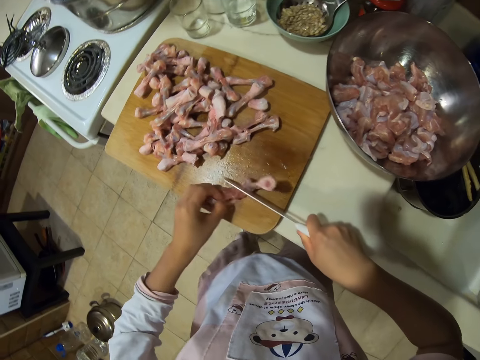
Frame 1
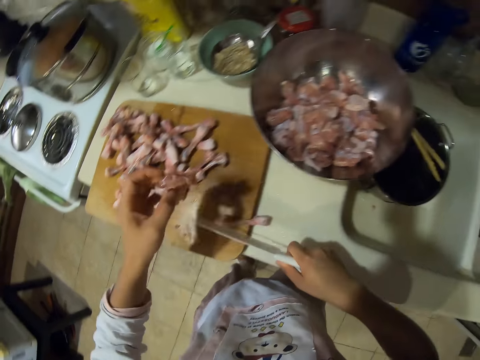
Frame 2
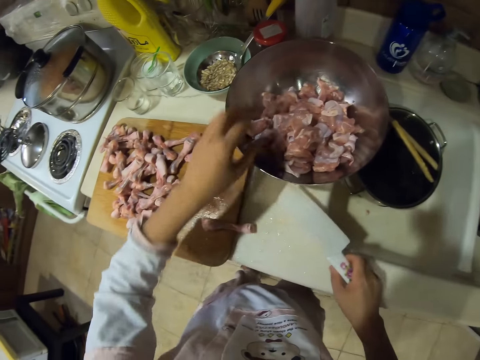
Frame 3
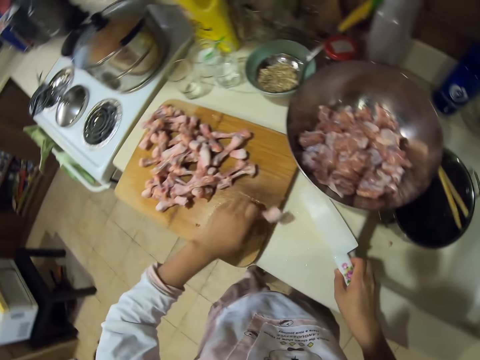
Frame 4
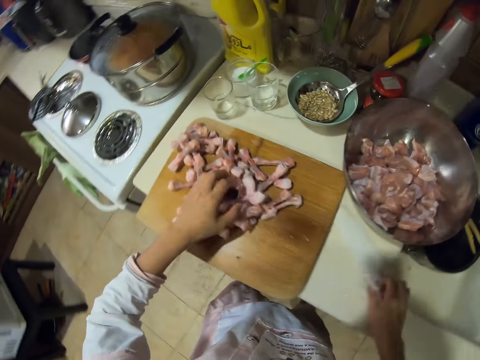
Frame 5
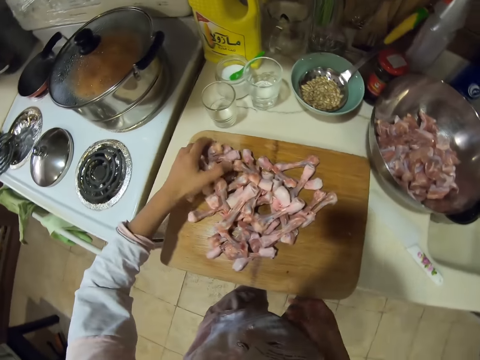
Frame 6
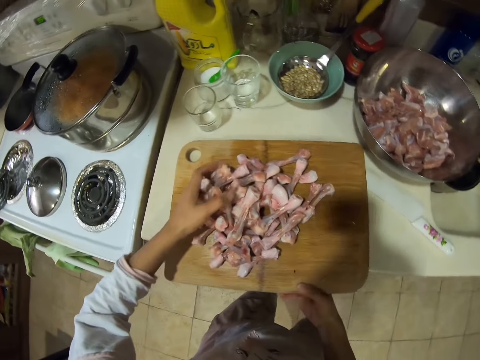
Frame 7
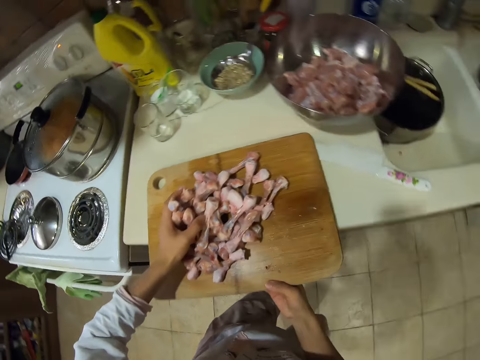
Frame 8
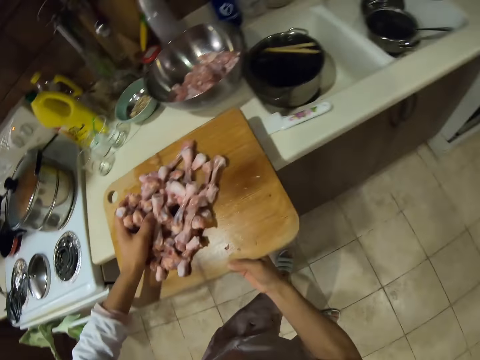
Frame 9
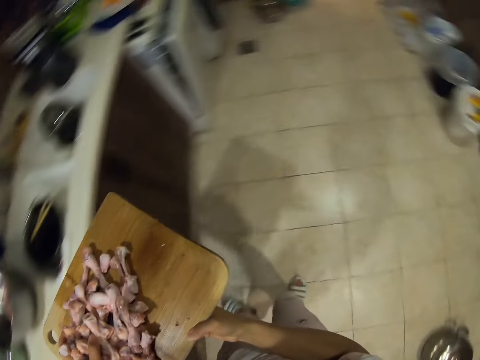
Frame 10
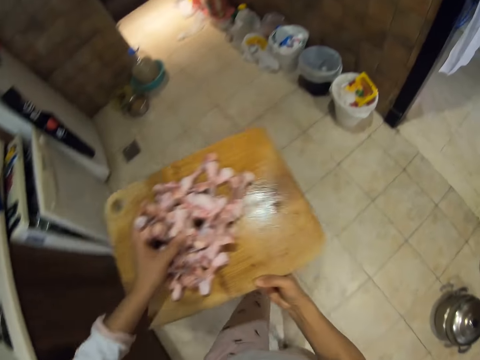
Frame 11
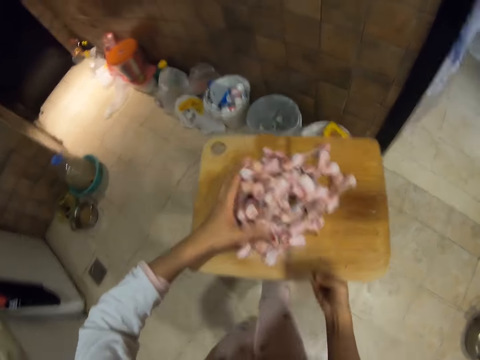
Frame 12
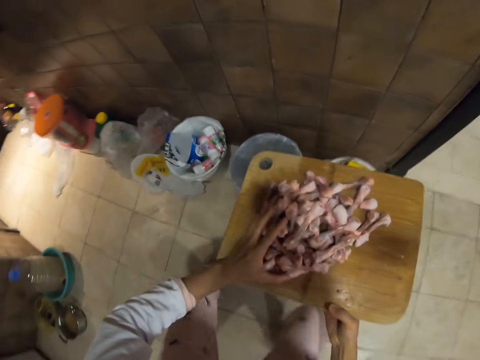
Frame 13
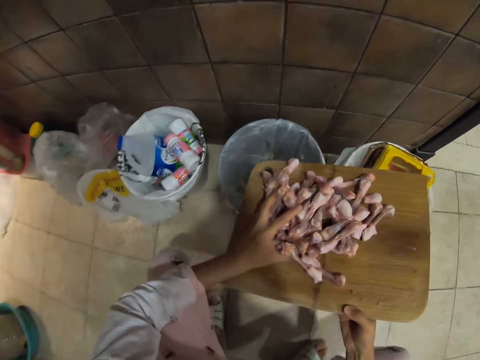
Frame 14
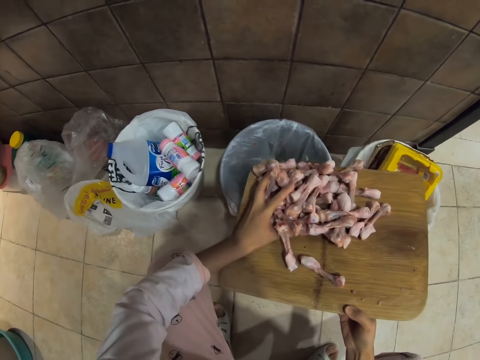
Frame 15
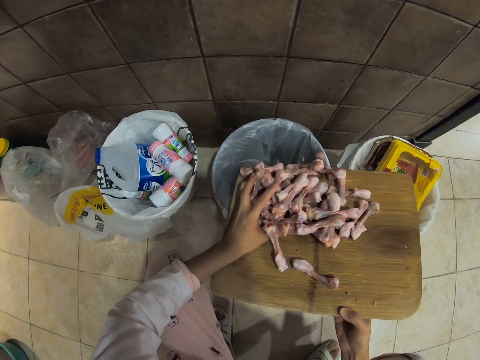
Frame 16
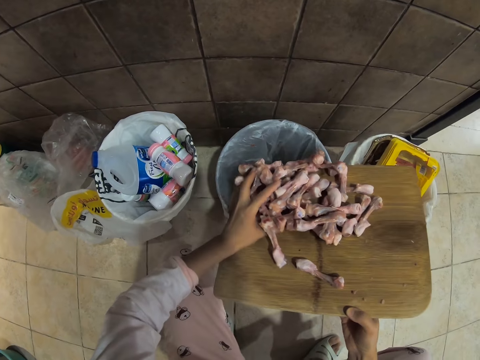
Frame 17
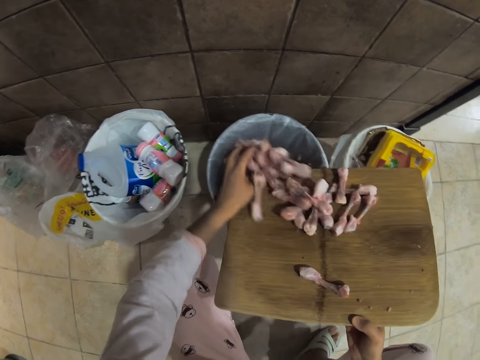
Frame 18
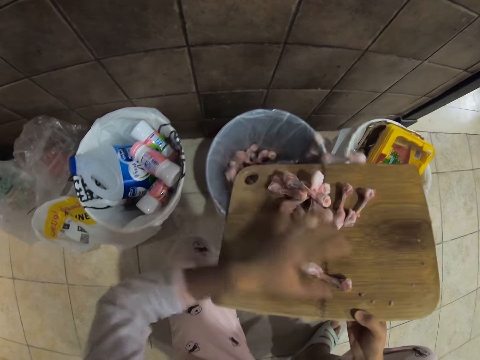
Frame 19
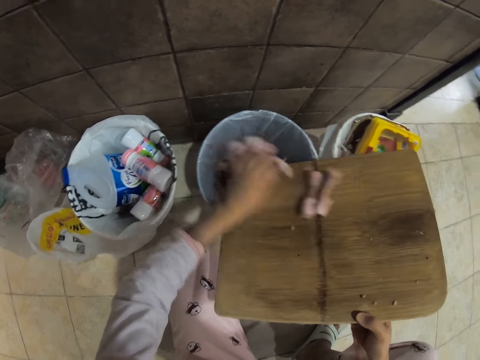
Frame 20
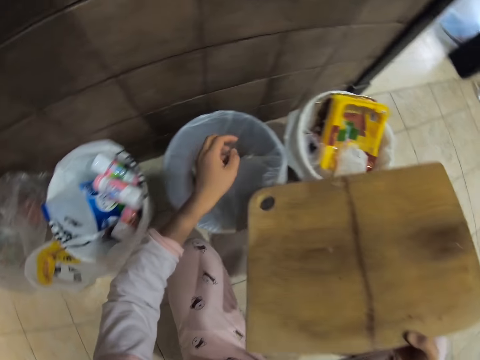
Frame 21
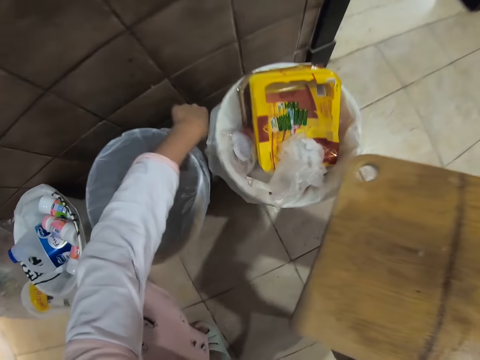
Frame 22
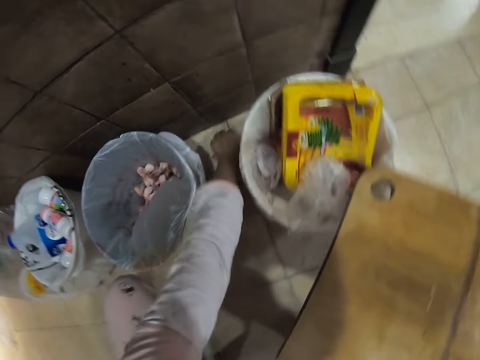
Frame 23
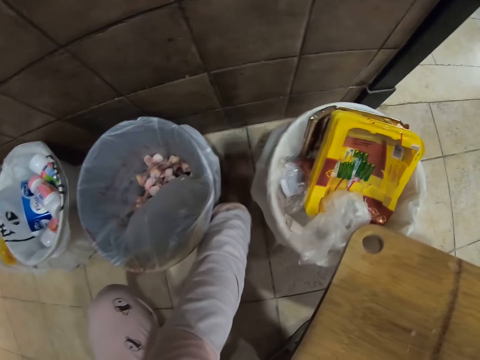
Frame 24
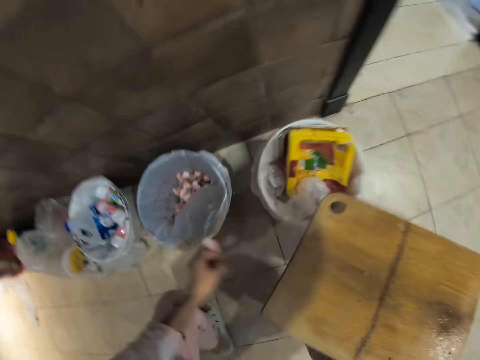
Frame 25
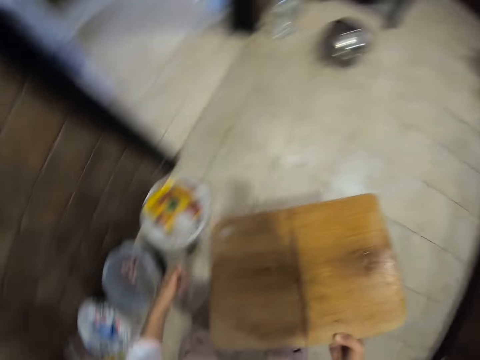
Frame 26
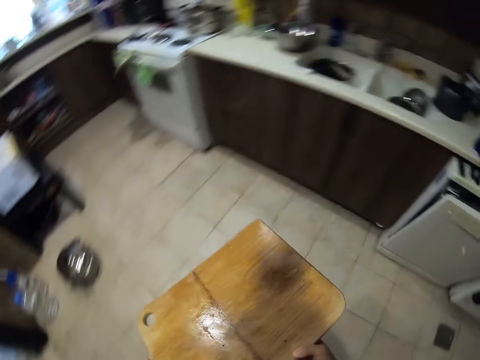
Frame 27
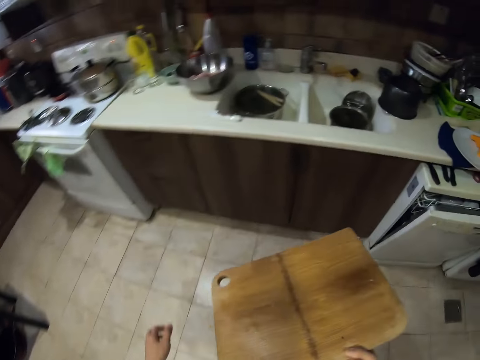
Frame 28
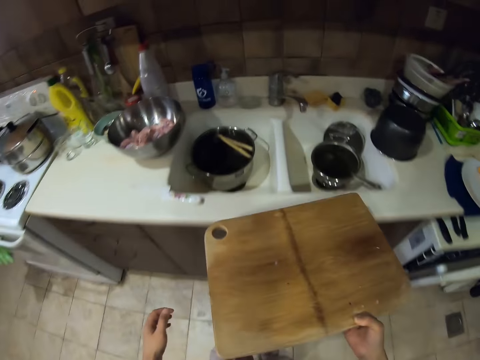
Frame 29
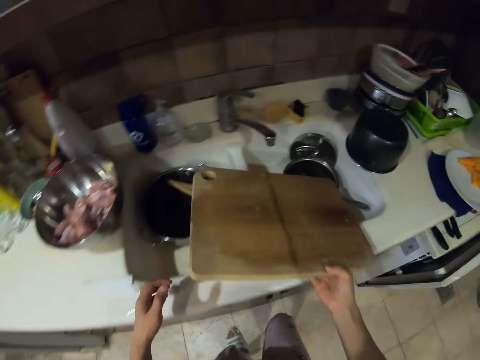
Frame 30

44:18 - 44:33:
The camera wearer puts the chicken drumstick meat in the bowl or plate. They put the knife on the table. They pick up the chopping board and carry the chopping board. They pour the pieces of meat in the dustbin. They throw chicken bones in the trash bin. They pick up the pieces of meat on the ground. They put the pieces of meat in the dustbin. They walk around the kitchen.

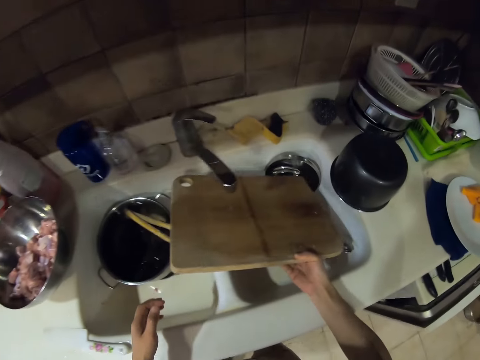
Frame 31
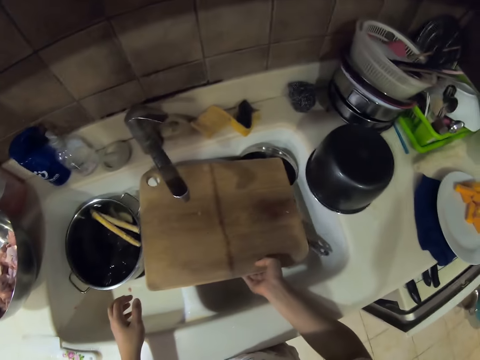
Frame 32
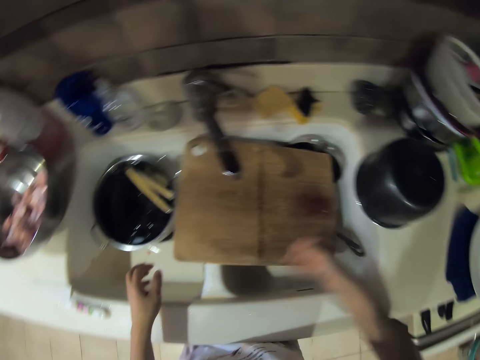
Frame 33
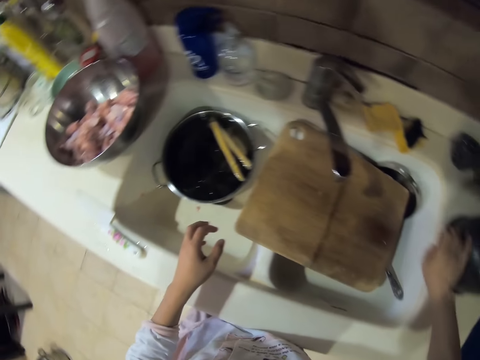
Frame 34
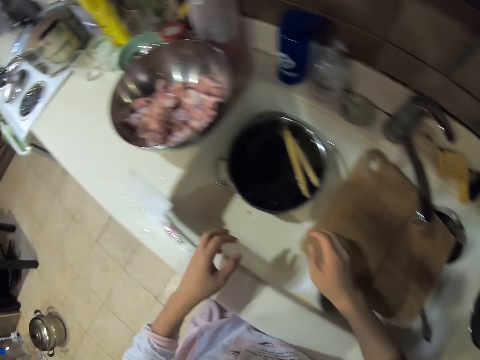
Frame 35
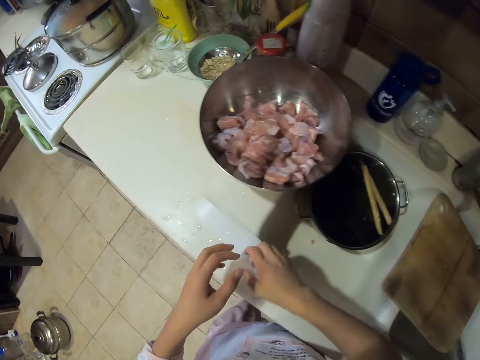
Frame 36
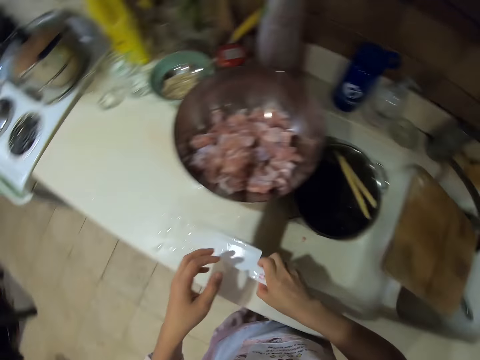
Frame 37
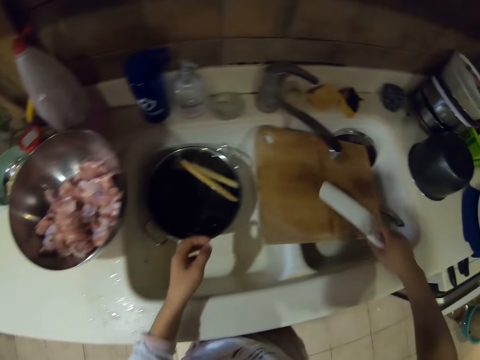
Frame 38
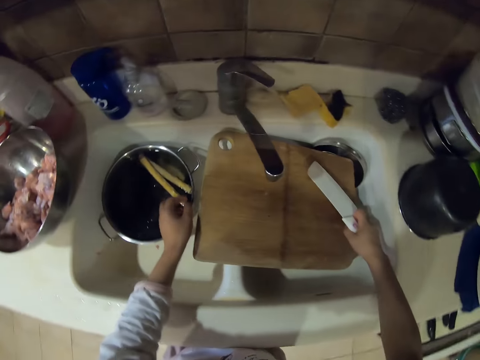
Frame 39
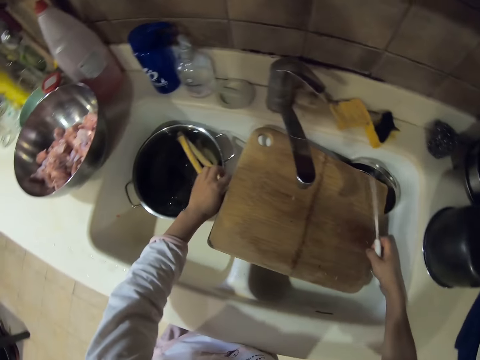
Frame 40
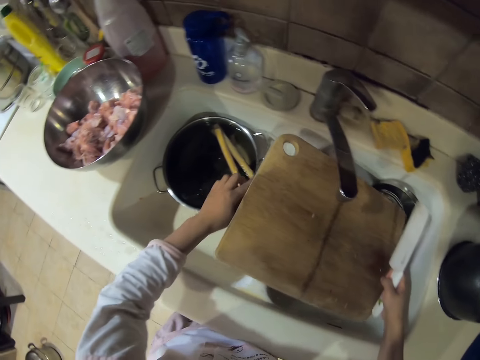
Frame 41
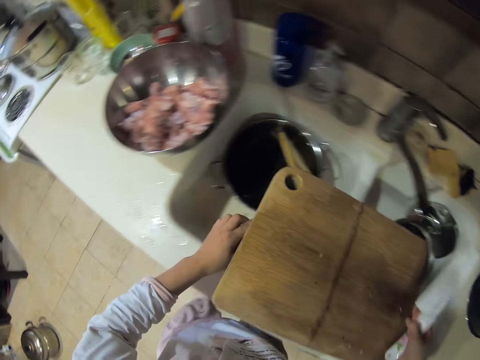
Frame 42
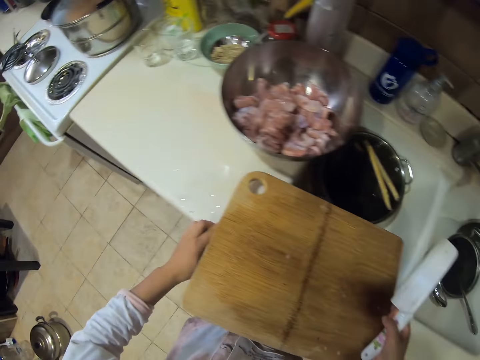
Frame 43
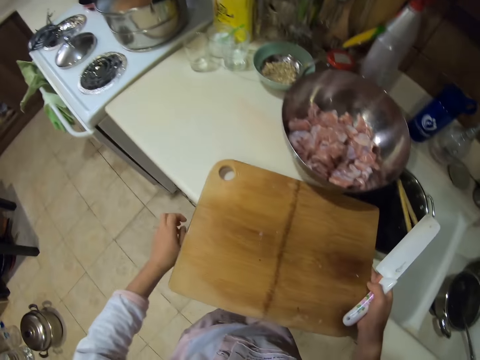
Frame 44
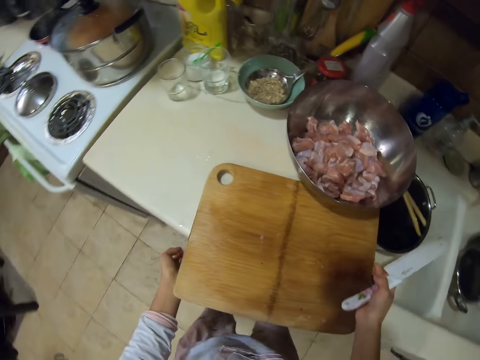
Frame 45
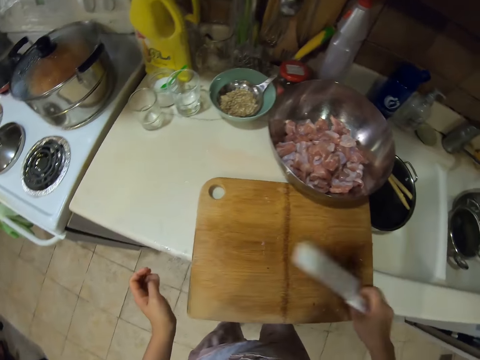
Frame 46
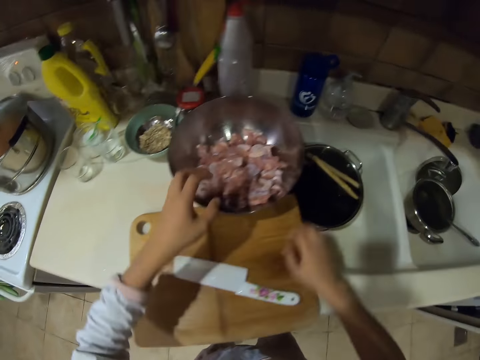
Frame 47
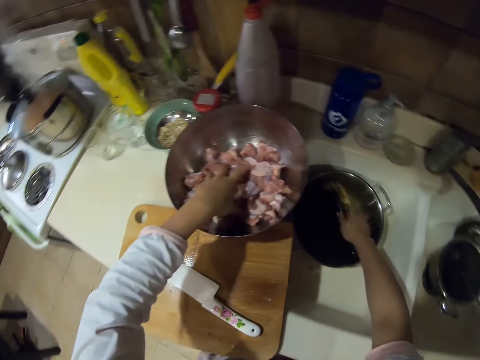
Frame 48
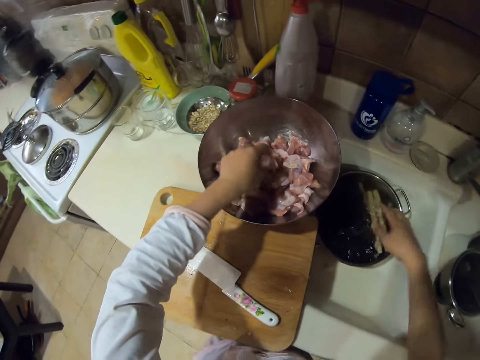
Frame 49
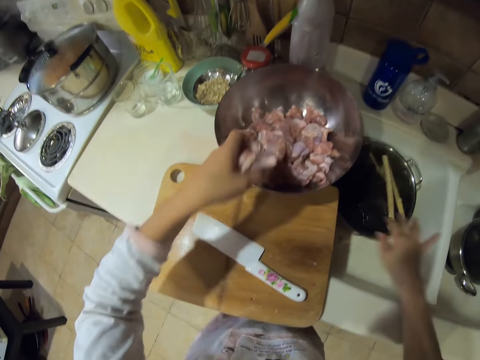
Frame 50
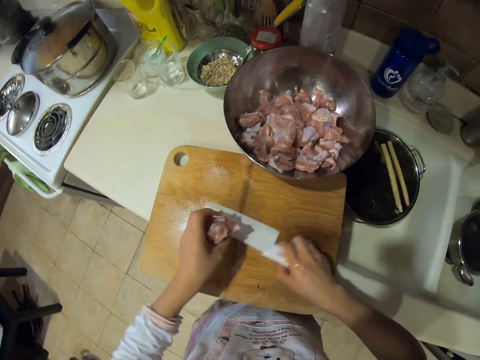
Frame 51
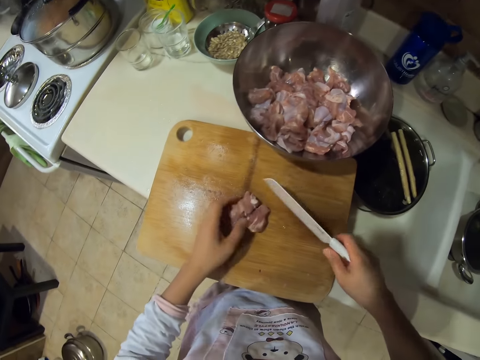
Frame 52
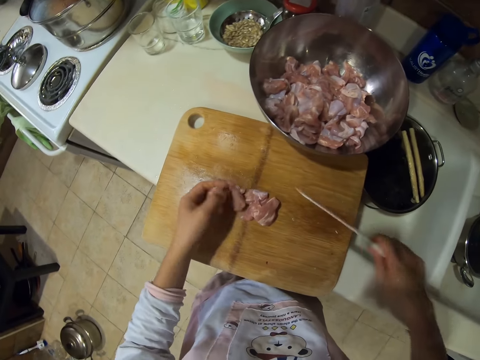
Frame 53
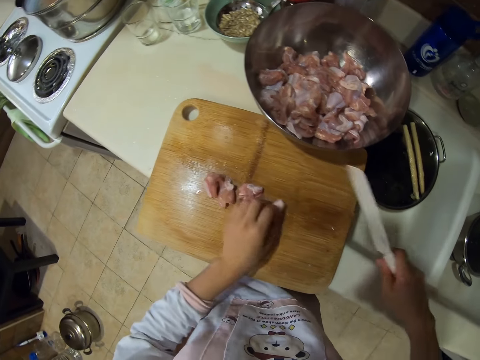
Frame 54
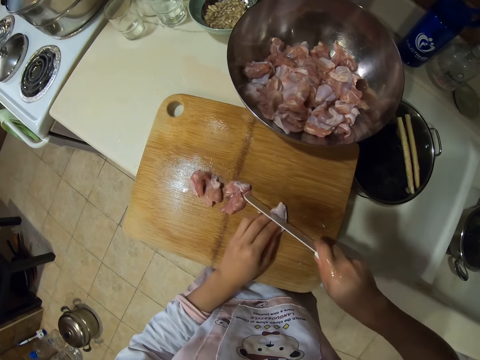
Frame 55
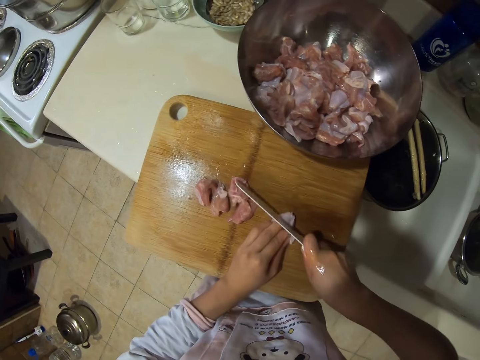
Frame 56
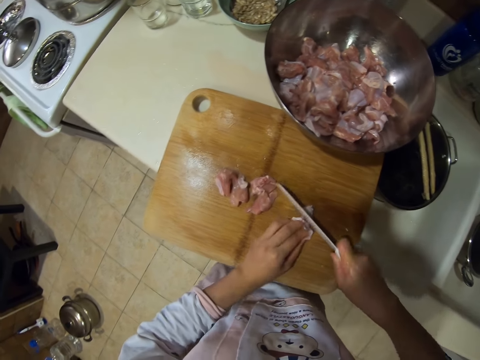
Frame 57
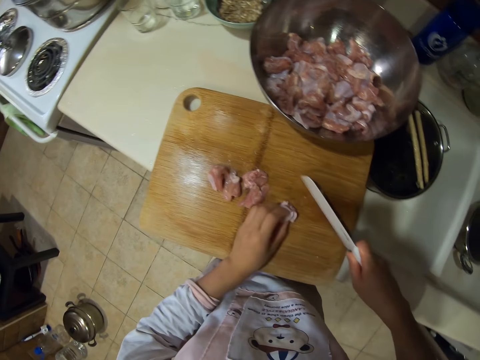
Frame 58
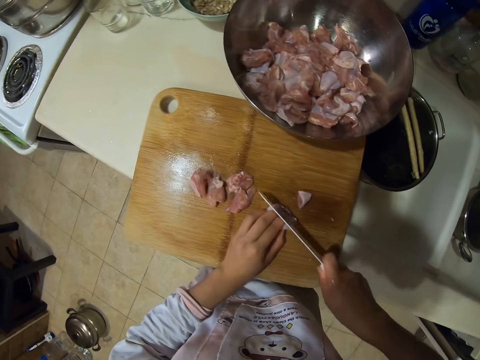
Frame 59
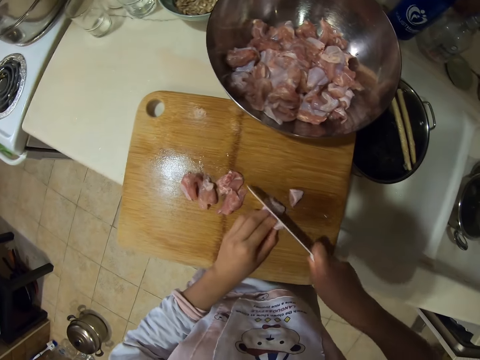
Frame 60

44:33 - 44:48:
The camera wearer puts the chopping board in the sink. He picks up the knife, picks up the chopping board, and places the chopping board on the counter top. He puts the knife on the chopping board, puts chicken meat on the chopping board, and puts his hands in the water. He picks up the knife and cuts the chicken meat into pieces.
